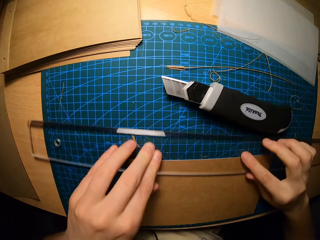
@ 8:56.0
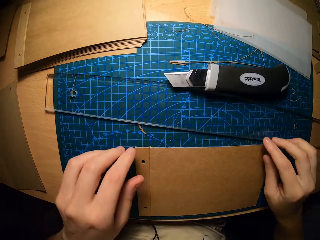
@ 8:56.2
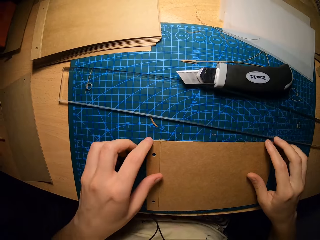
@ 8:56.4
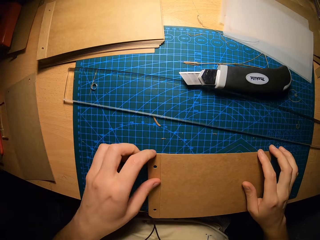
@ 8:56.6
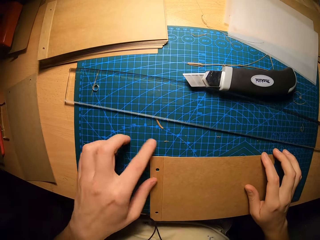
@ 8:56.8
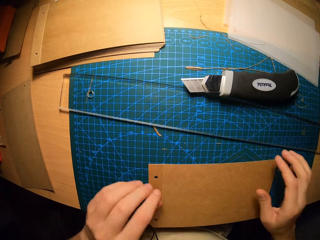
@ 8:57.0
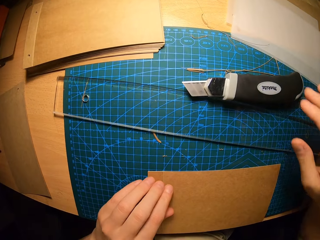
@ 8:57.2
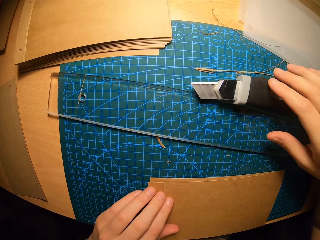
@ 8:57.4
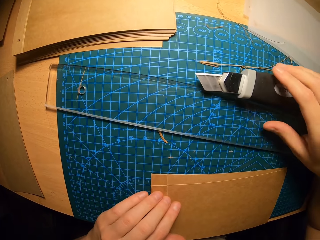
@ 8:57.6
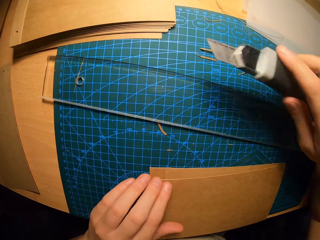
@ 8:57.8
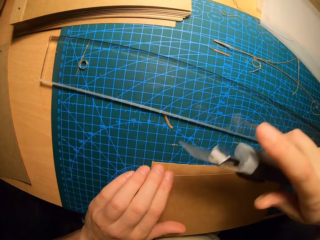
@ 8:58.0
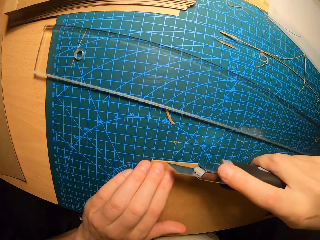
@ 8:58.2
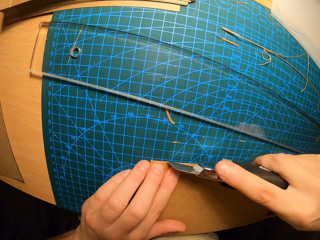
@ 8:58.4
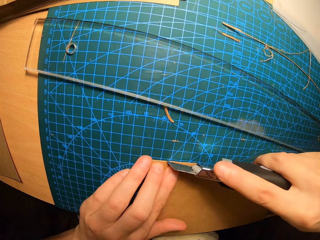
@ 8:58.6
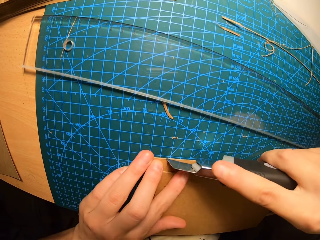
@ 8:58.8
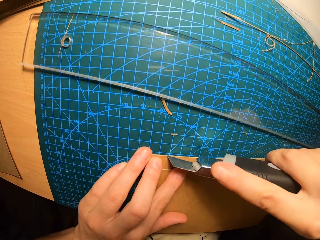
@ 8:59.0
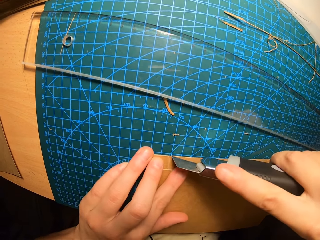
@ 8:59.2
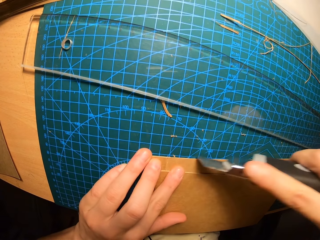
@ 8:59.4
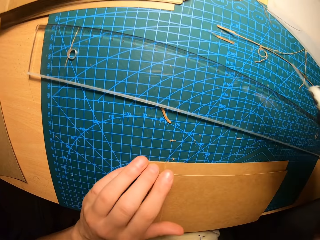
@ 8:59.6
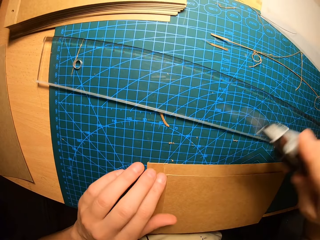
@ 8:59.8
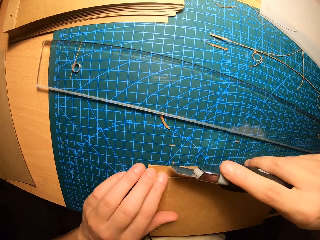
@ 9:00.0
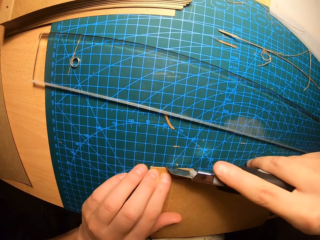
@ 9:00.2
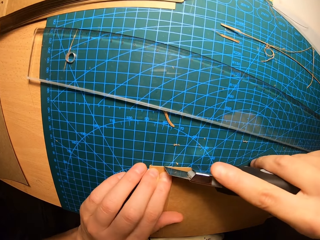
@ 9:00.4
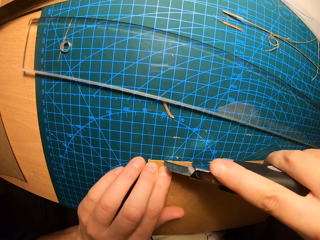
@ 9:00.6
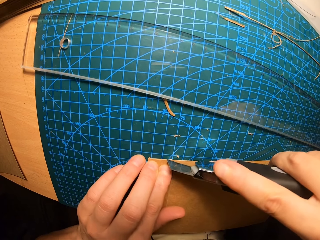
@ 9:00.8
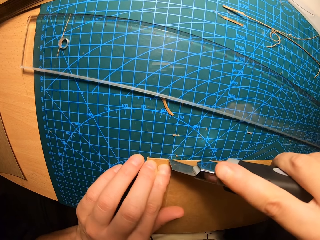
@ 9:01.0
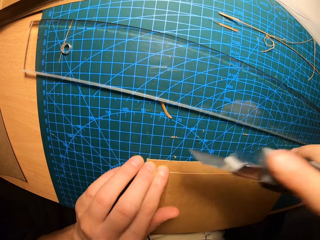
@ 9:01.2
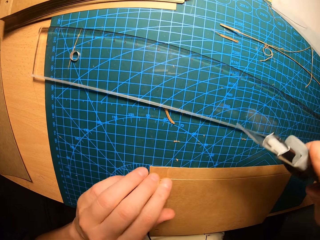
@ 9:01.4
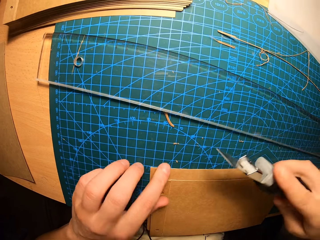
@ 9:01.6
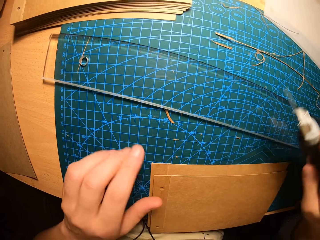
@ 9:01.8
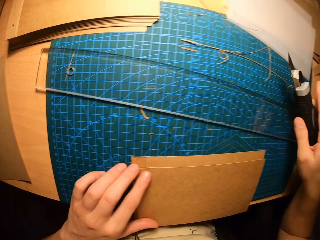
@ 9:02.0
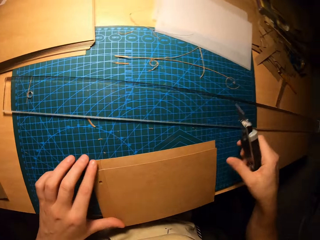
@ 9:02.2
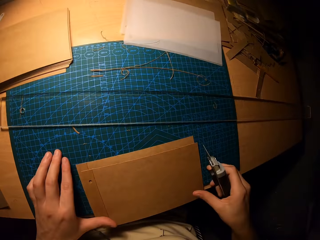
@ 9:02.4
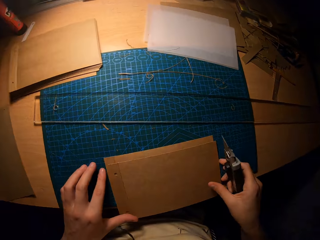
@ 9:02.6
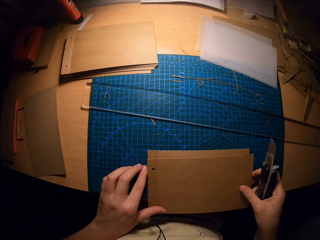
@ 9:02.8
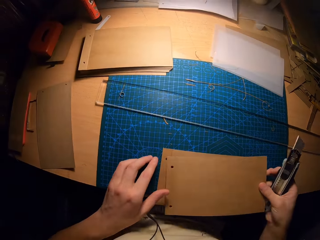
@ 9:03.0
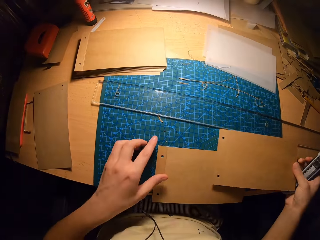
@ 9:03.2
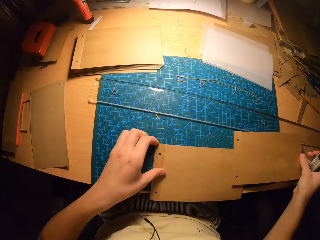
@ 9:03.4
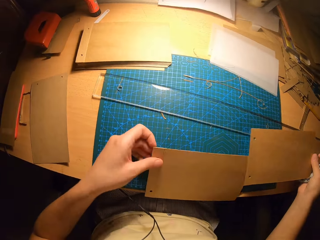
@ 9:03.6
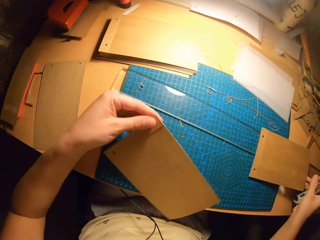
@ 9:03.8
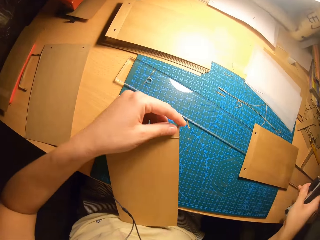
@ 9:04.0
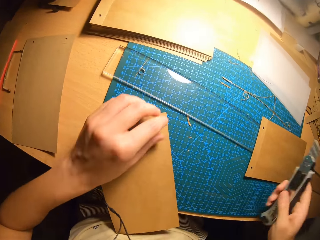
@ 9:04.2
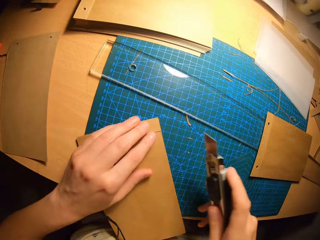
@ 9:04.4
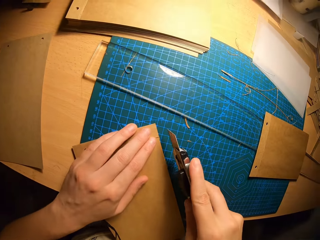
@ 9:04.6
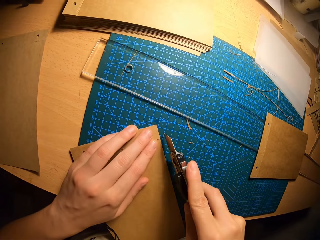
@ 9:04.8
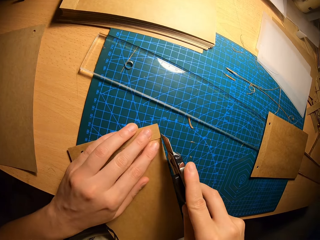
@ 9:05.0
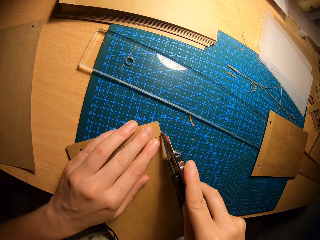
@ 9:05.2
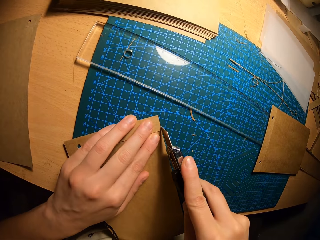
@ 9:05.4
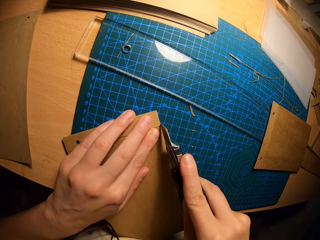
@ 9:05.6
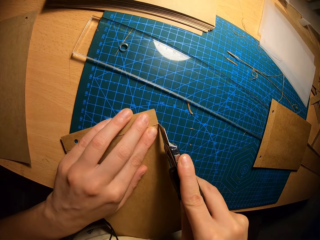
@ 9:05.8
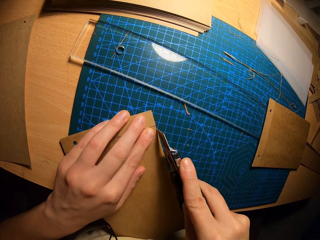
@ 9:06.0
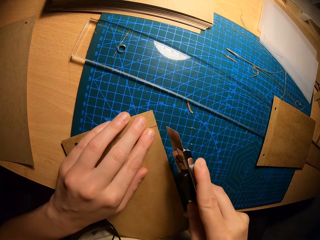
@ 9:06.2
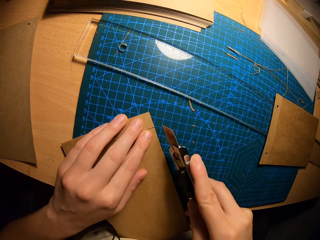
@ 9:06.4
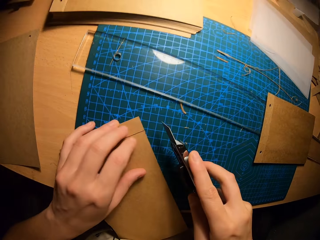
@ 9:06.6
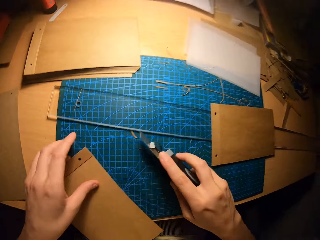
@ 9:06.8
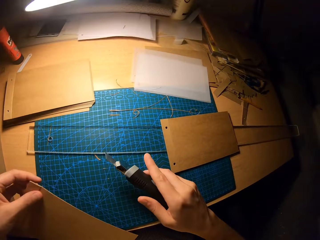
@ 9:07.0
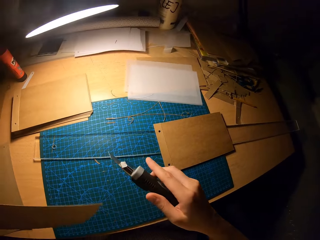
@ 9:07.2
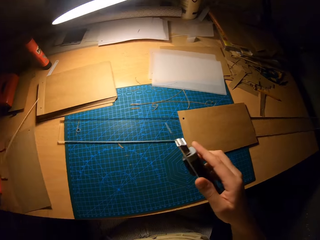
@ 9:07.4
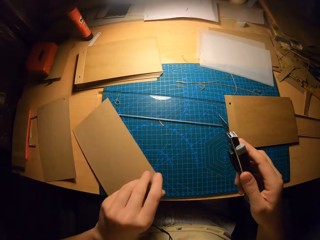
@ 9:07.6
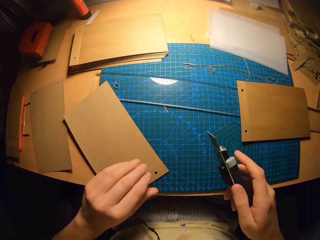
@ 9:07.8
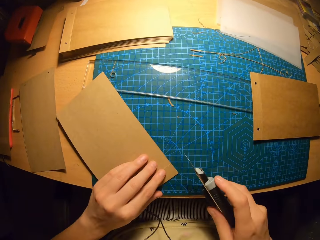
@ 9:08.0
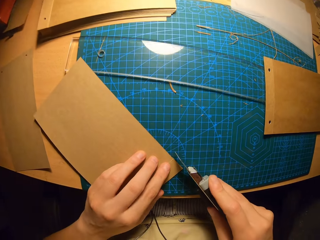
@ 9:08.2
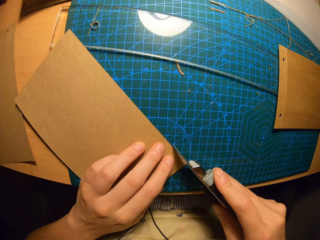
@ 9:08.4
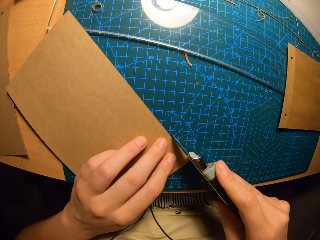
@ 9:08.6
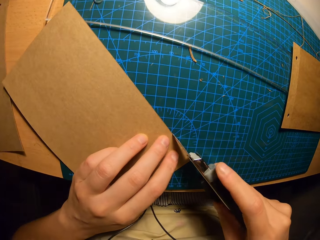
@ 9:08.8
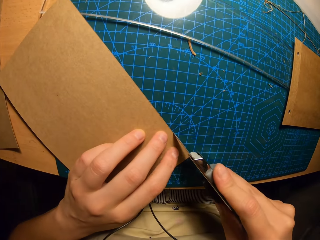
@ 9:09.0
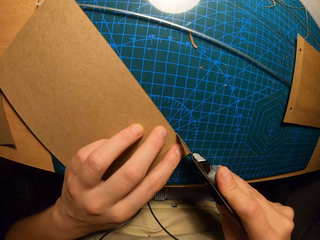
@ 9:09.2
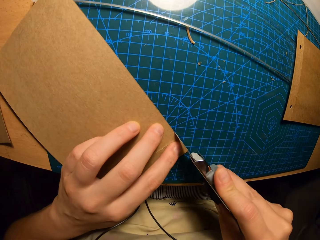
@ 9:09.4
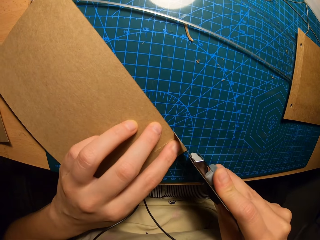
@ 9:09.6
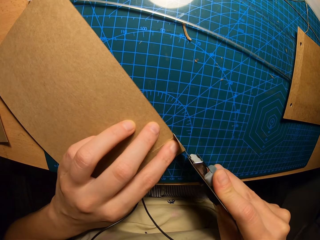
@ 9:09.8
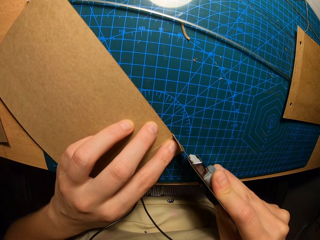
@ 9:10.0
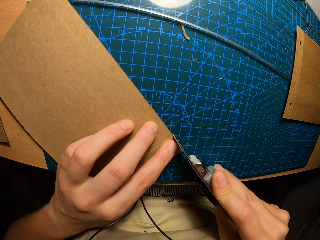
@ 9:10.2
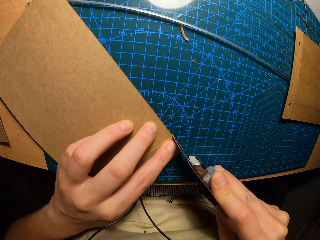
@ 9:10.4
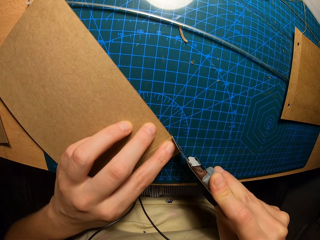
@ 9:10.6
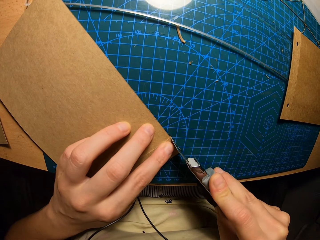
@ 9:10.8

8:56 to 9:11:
The camera wearer places the pen knife or paper cutter on the table. They move aside the ruler, align the paper and align the ruler. They carry the paper cutter. They cut the brown paper. They lift the paper. They lift the paper from the table. They place the paper on the table. They do it again. They trim the excess paper. They turn the paper. They place the paper on the table. They trim the excess paper using the pen knife.

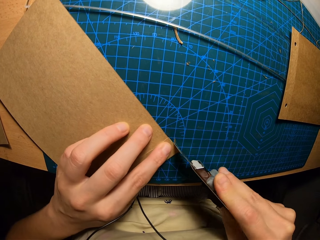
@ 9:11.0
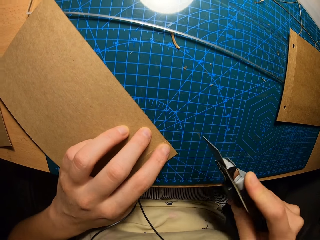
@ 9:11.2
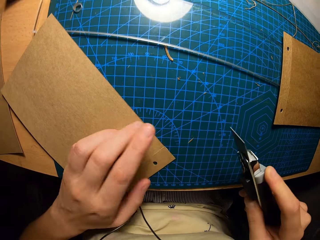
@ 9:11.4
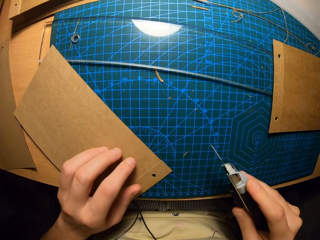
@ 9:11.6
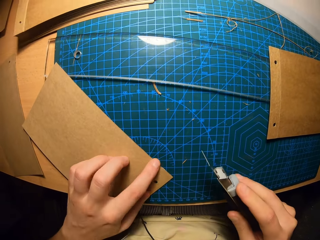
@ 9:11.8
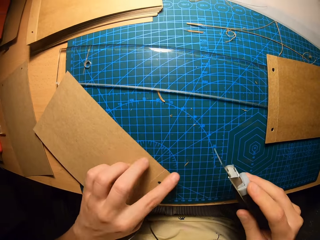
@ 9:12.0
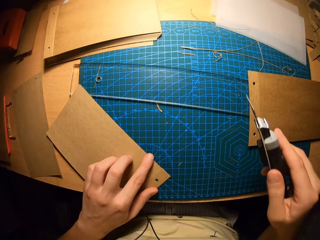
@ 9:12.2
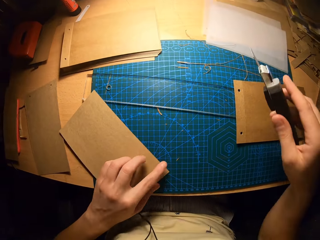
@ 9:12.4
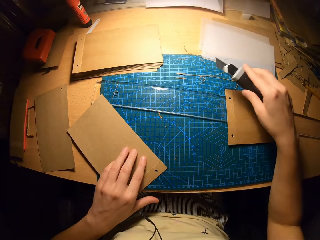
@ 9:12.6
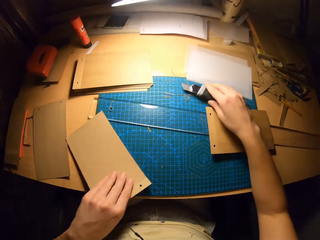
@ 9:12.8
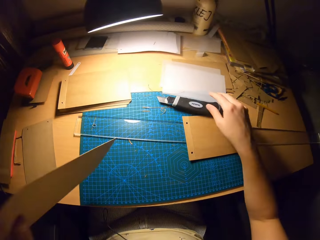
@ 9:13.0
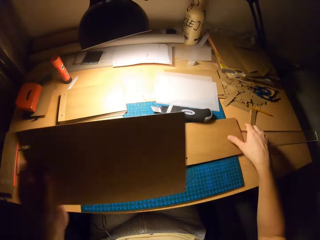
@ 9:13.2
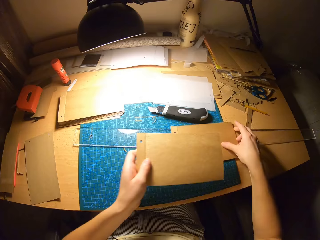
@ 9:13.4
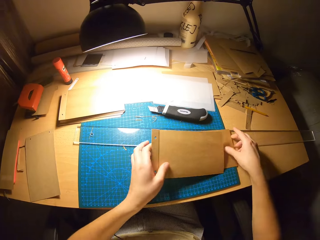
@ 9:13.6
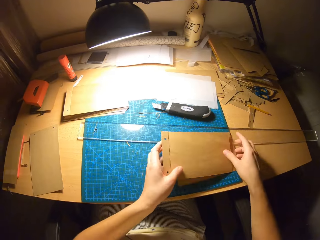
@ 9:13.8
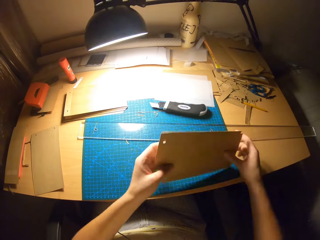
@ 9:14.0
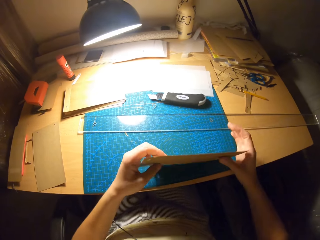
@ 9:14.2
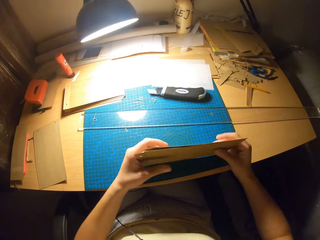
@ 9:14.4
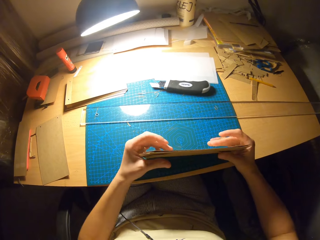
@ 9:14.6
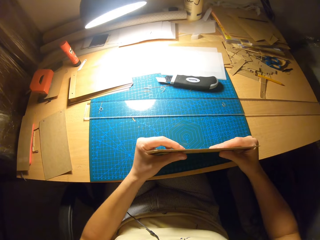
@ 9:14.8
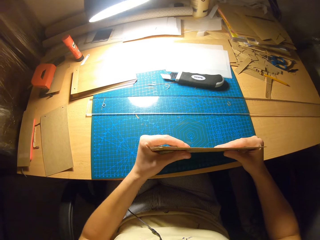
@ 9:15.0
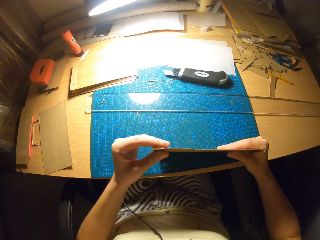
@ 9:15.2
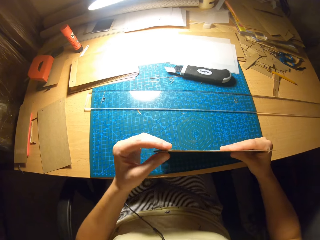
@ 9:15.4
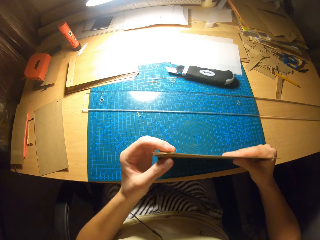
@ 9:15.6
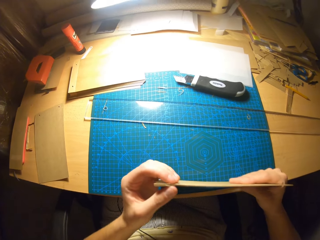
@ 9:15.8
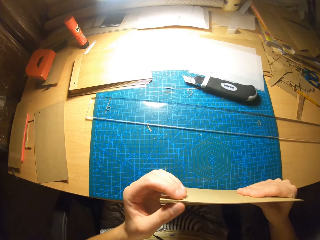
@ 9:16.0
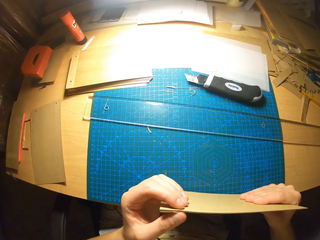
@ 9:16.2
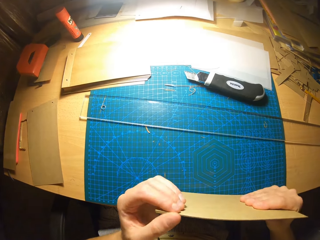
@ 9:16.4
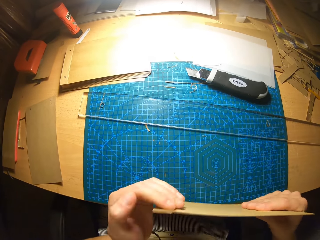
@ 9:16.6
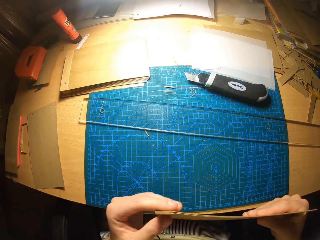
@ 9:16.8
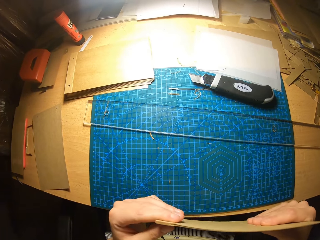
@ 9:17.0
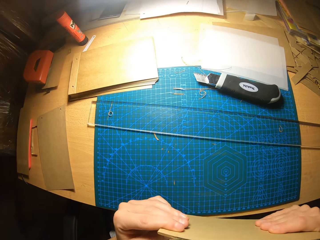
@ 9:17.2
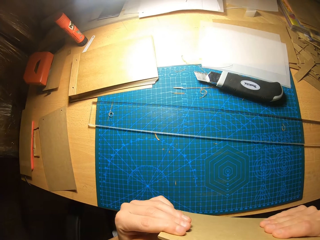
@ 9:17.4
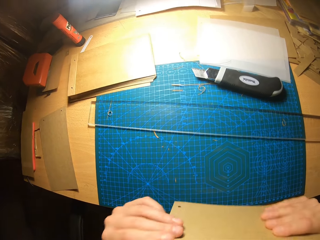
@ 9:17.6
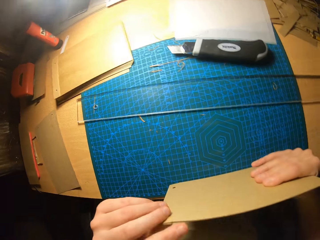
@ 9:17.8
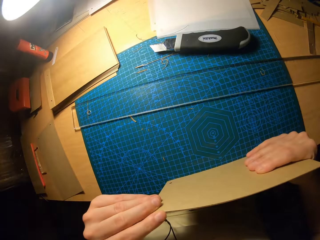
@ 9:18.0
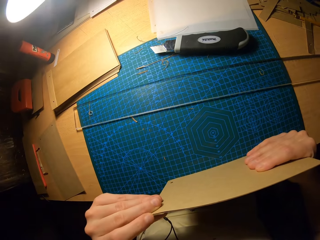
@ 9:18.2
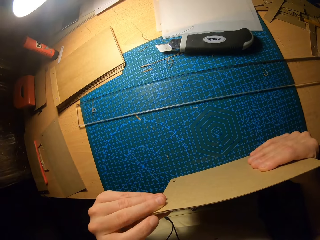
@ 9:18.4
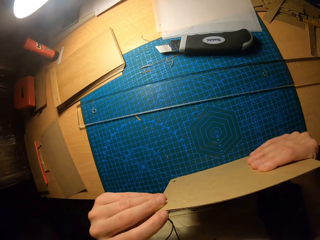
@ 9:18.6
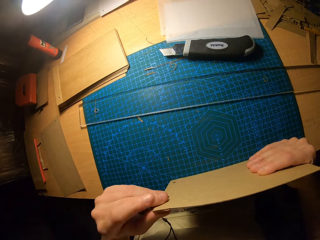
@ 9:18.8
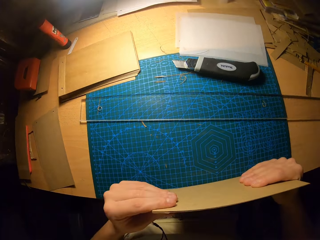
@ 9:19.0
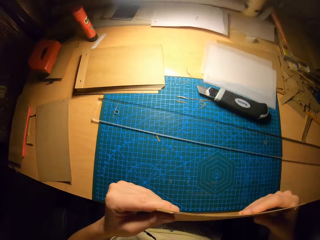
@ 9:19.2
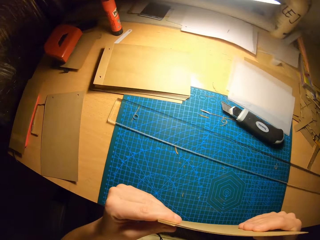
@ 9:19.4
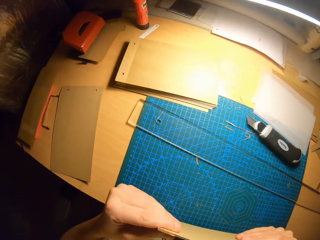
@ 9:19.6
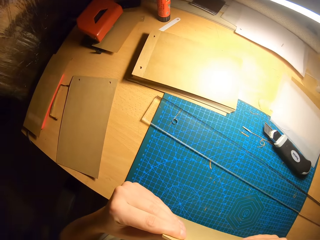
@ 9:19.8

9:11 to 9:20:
The camera wearer places the pen knife on the table. They lift the paper from the table. They hold the two papers together. They carry the brown paper. They bounce the papers on the table. They arrange the paper together. They check the card.
